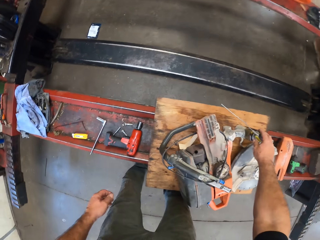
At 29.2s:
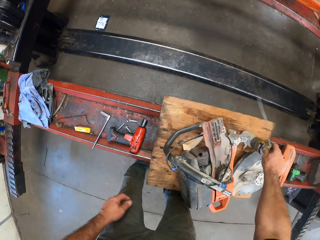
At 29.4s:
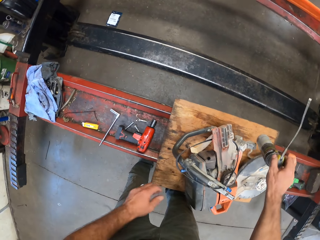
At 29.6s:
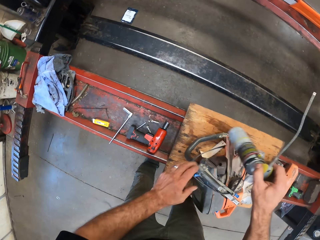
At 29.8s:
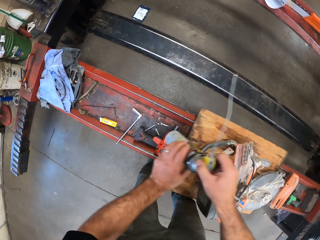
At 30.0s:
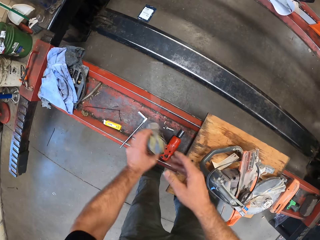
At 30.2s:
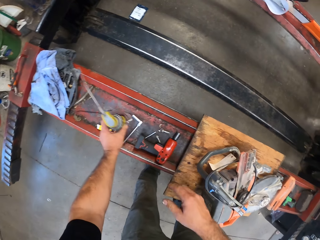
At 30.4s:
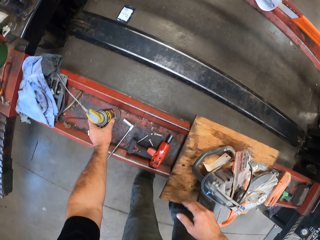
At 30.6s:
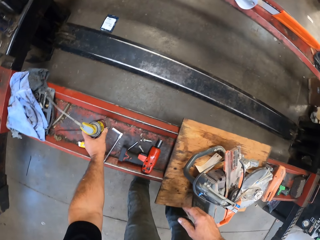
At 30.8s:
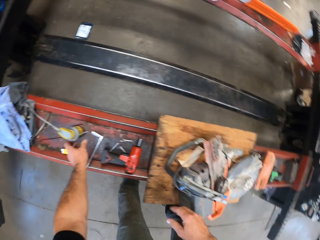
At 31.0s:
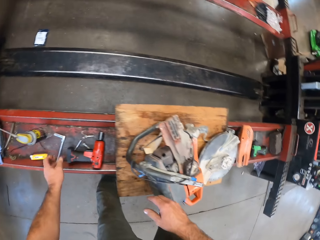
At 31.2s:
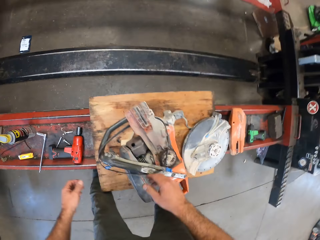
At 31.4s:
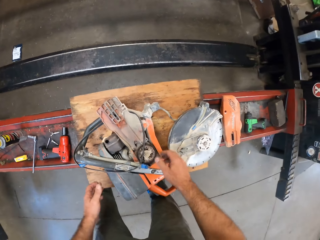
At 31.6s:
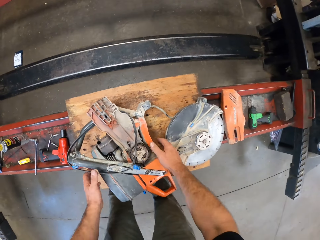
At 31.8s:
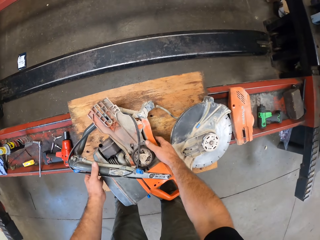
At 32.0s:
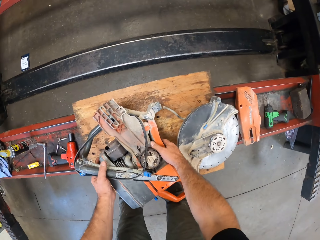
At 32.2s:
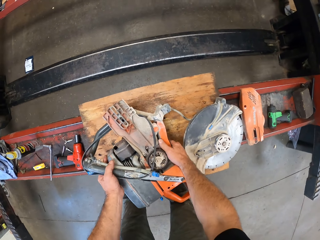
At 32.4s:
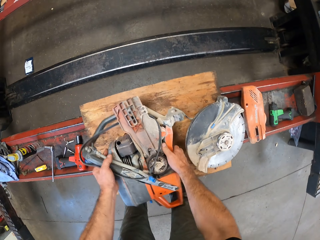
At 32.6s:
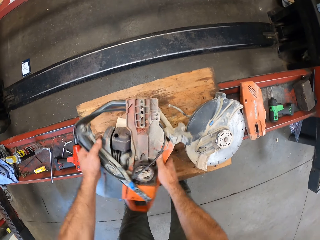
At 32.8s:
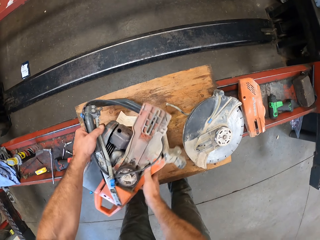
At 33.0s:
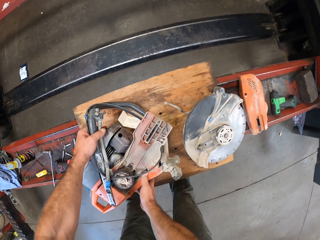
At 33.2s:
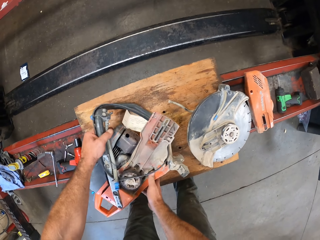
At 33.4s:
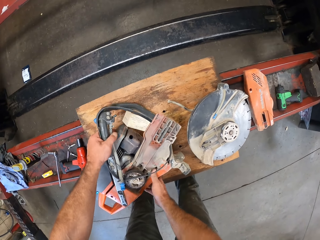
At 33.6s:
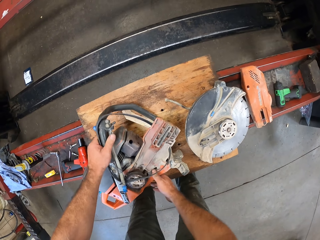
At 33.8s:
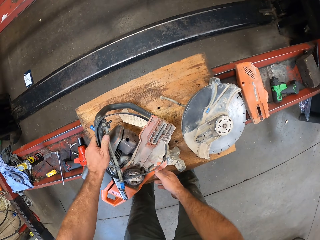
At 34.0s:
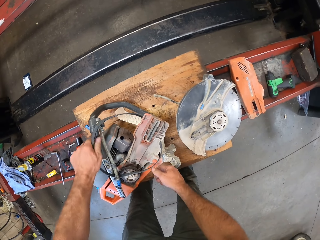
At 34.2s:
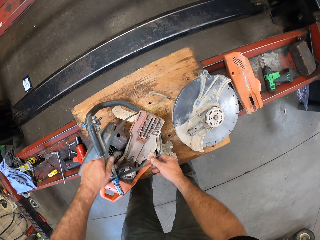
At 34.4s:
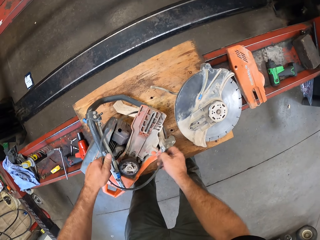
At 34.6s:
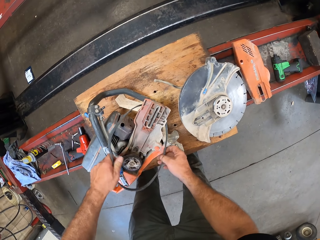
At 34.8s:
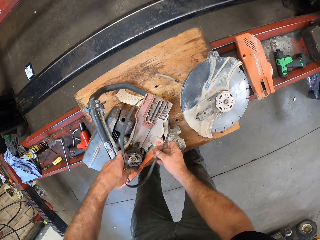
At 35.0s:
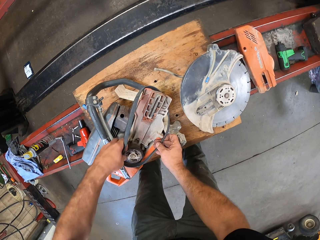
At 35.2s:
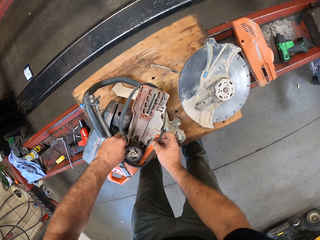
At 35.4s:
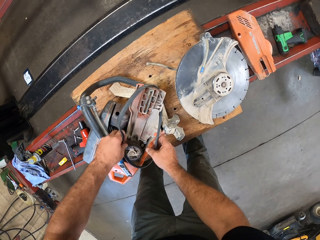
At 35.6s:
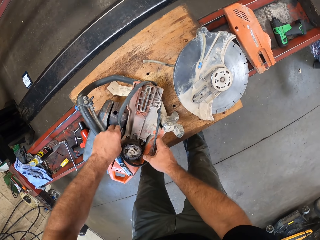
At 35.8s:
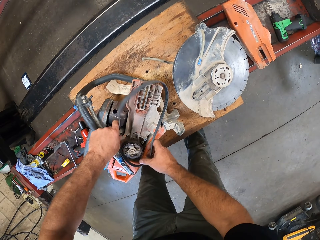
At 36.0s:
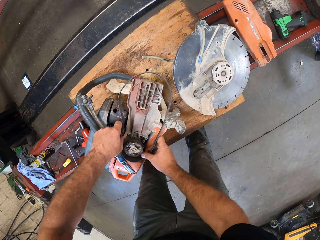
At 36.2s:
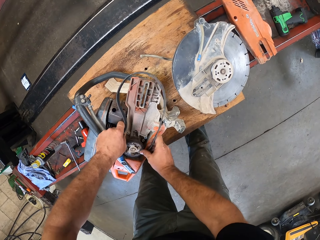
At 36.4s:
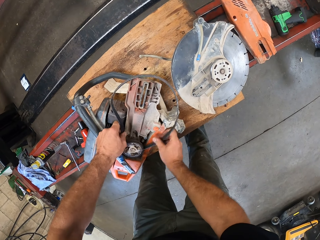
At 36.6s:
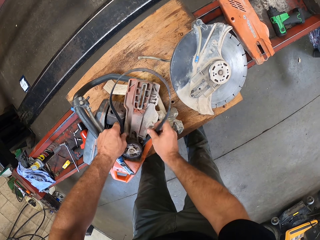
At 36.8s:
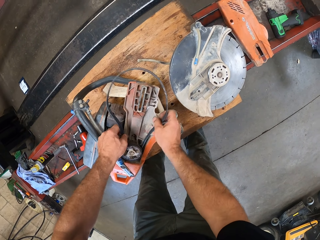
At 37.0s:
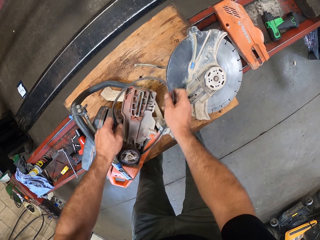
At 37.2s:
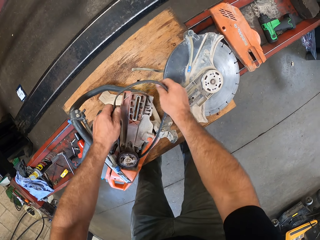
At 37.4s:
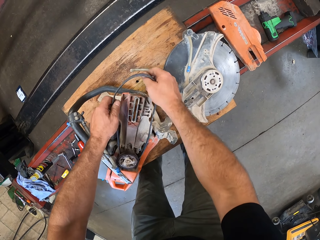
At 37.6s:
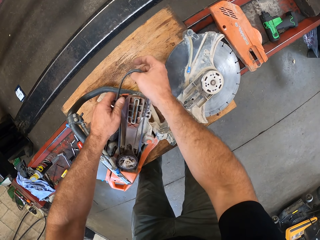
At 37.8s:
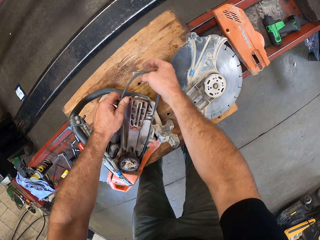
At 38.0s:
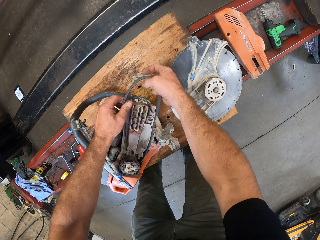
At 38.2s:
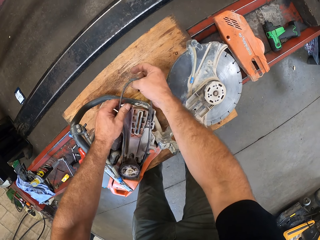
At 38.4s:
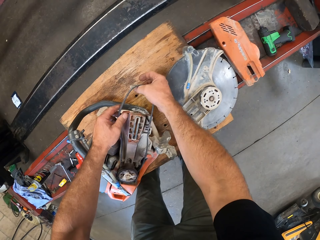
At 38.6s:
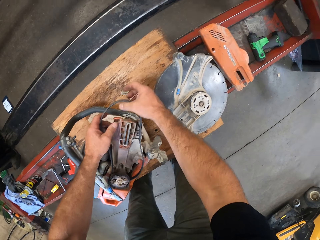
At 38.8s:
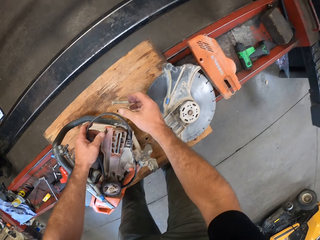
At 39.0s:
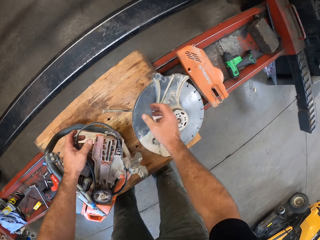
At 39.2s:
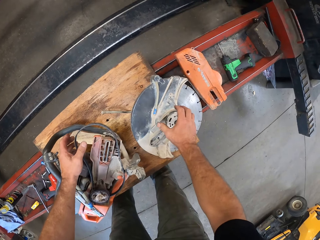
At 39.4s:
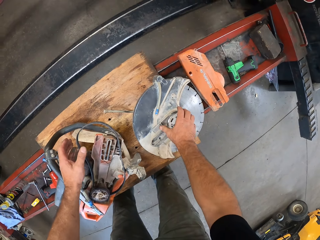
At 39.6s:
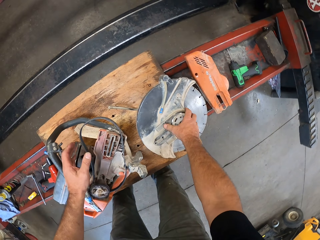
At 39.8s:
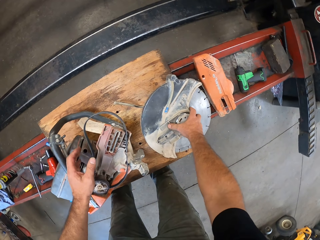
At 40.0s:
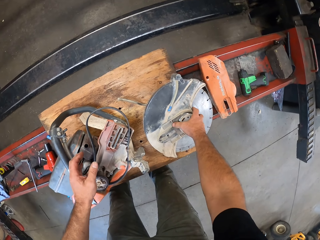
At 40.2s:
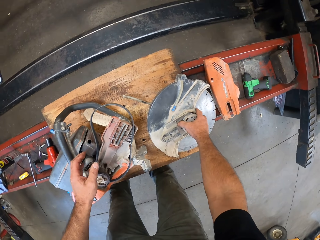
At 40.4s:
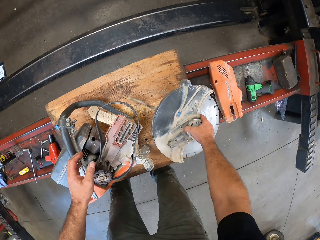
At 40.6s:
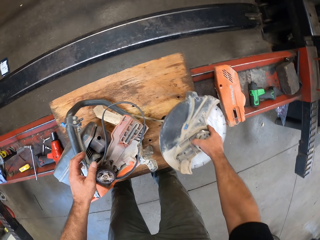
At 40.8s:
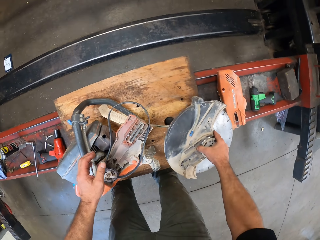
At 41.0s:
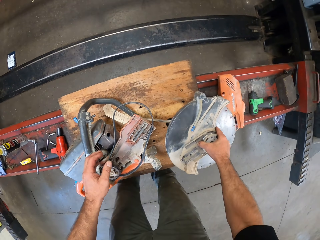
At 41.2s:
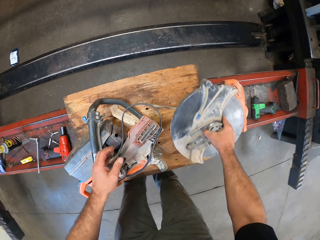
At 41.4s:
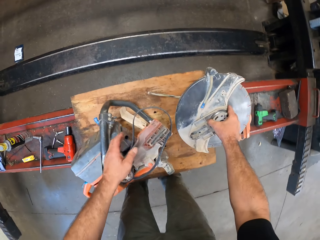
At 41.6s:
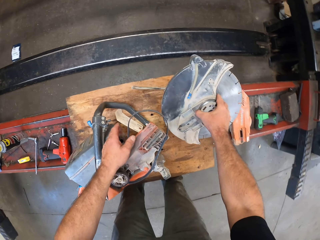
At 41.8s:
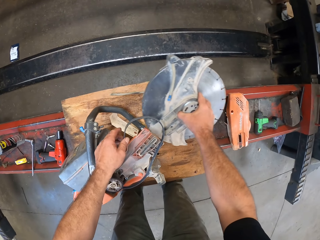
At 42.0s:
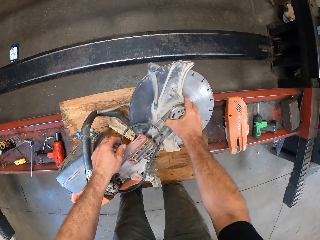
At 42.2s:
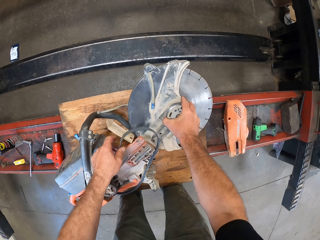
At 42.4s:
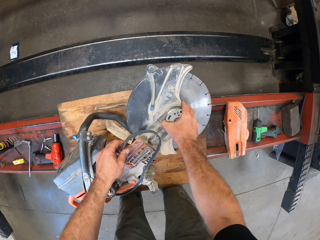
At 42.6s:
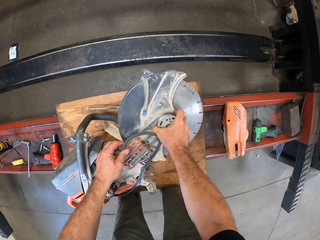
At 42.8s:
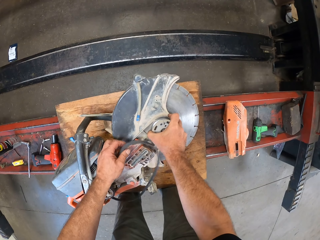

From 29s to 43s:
The camera wearer picks up a lubricant can from a wood on the lift with his right hand. He passes the lubricant can to his left hand and drops the lubricant can onto the lift. He turns the chainsaw engine with both hands. He adjusts the belt on the chainsaw engine with both hands. He connects the rubber band. He picks up a cutting blade with his right hand from the wood on the lift.

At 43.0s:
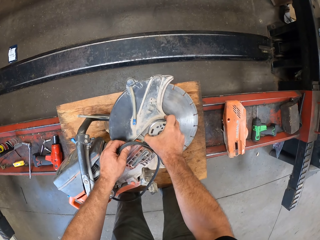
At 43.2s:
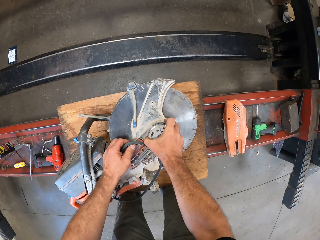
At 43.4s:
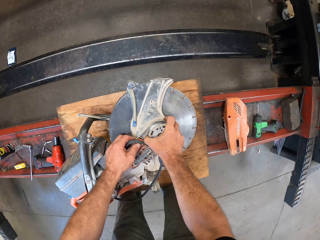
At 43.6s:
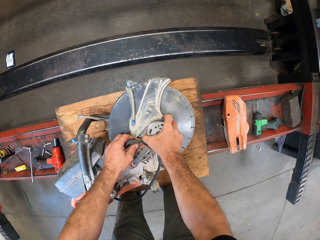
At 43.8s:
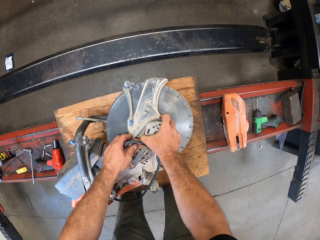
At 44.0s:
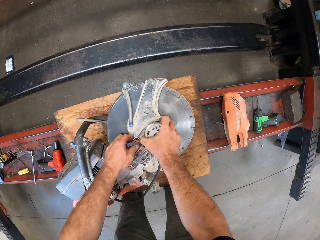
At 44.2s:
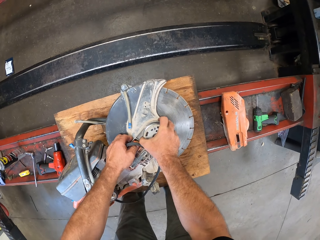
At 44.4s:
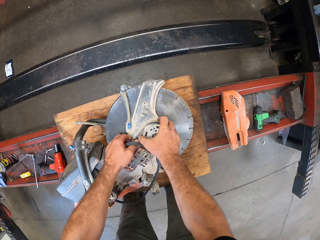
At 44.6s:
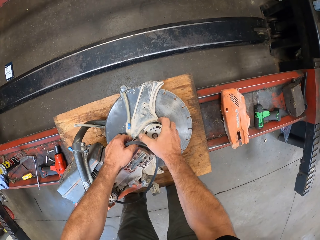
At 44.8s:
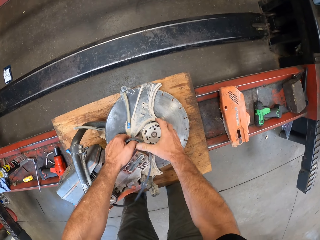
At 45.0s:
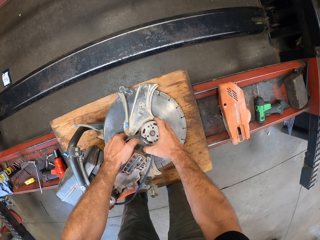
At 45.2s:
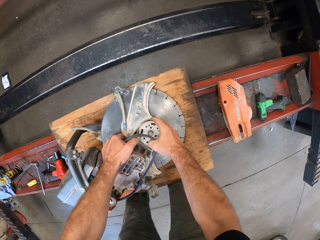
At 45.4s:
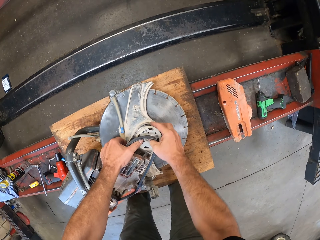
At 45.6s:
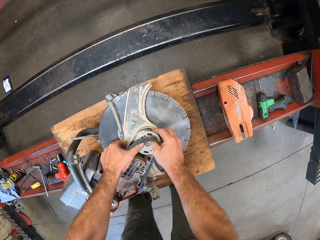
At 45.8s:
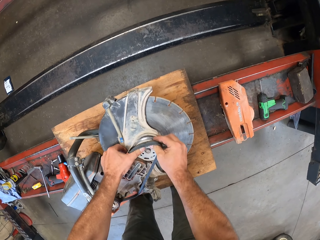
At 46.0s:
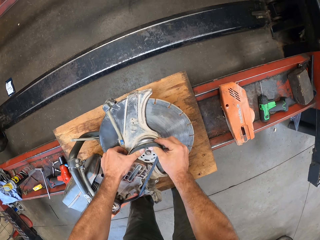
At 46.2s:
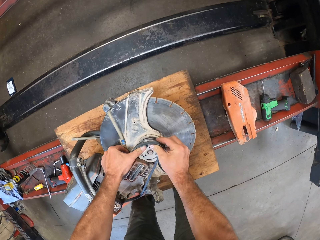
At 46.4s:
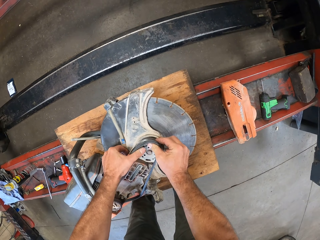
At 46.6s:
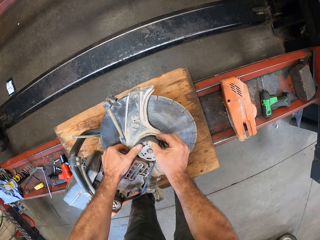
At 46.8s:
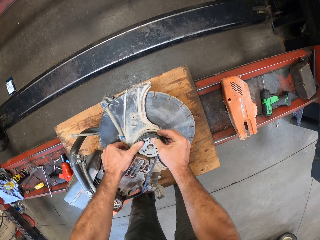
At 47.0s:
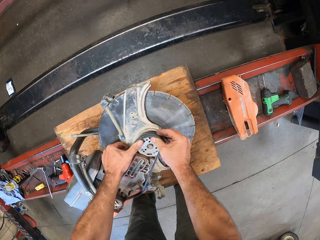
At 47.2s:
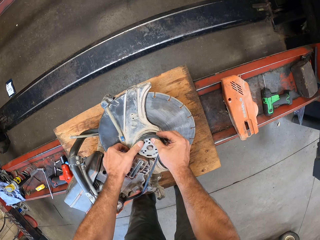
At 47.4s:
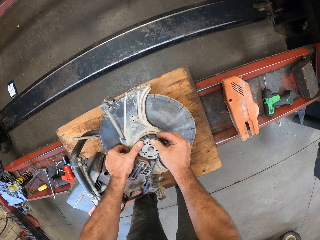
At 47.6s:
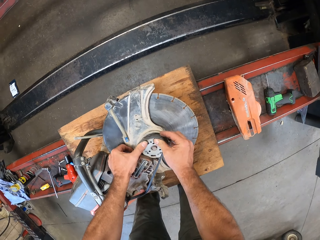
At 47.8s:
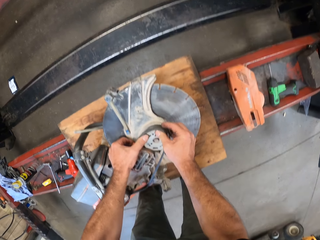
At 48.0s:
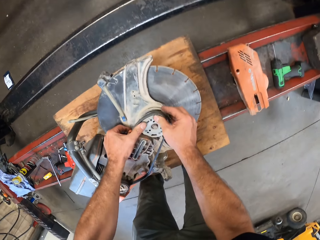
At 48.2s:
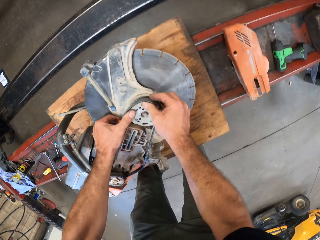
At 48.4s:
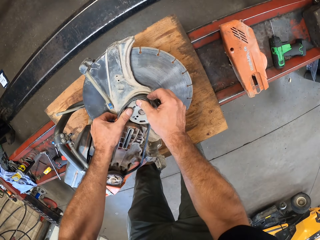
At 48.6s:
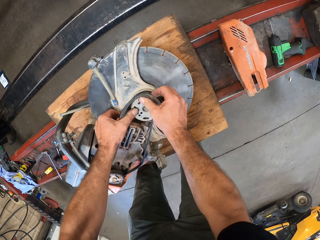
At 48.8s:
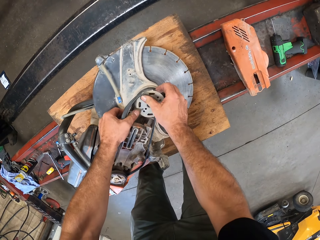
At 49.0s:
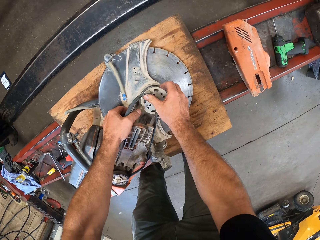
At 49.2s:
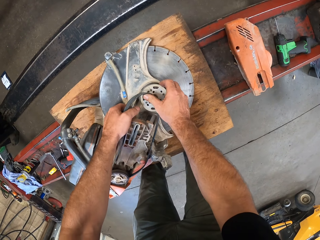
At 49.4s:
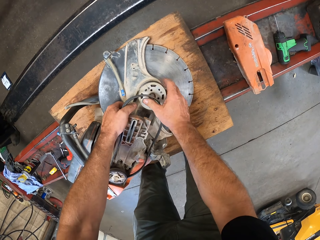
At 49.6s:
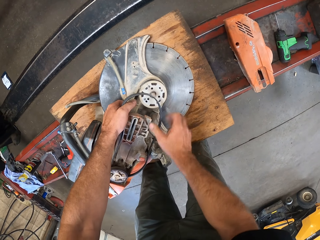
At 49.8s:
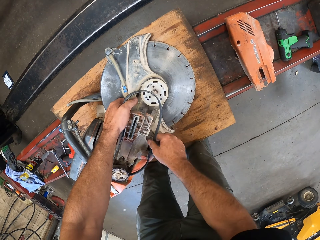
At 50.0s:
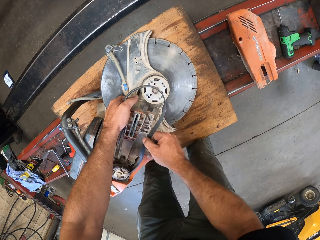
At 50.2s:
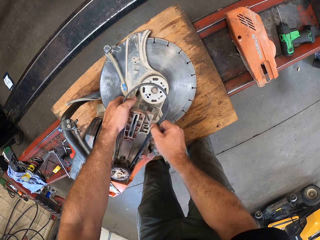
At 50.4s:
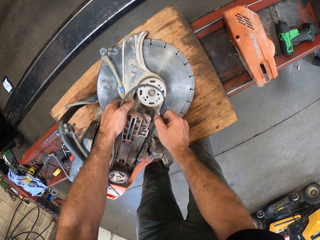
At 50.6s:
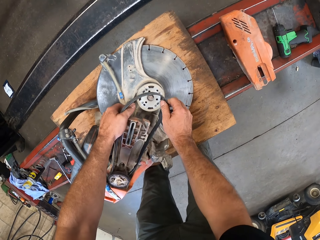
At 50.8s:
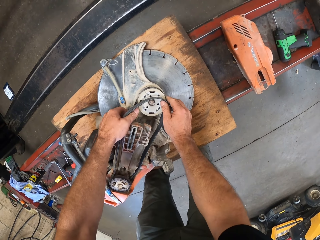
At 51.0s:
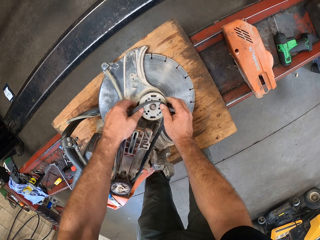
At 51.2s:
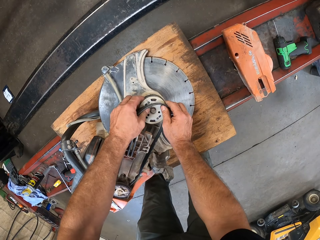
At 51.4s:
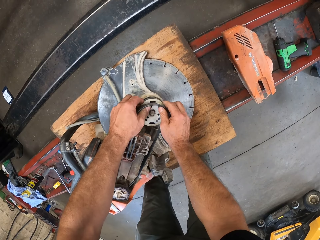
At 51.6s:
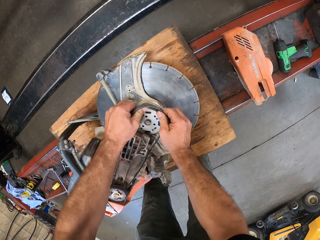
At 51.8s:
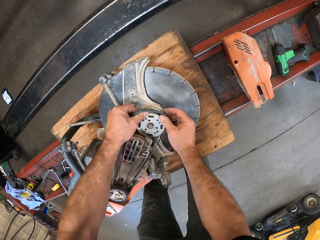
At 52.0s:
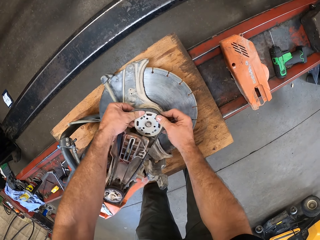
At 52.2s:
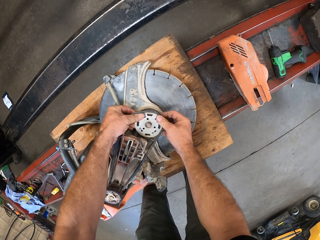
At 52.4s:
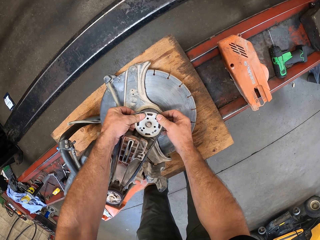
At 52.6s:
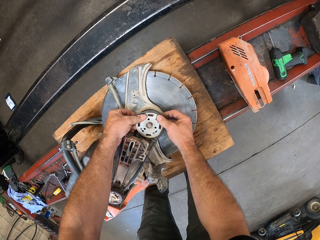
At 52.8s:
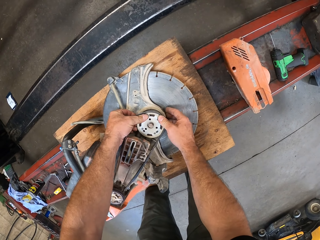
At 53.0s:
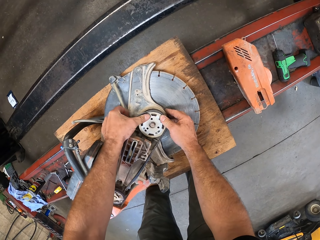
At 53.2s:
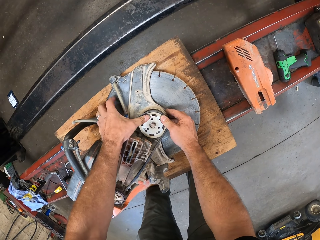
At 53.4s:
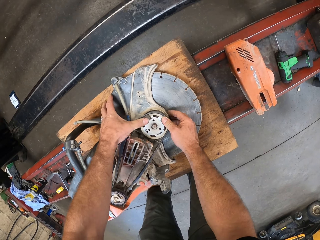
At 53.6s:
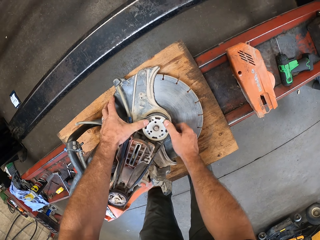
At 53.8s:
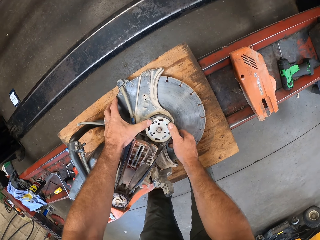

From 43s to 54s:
The camera wearer attaches the cutting blade to the chainsaw engine and belt with both hands.
